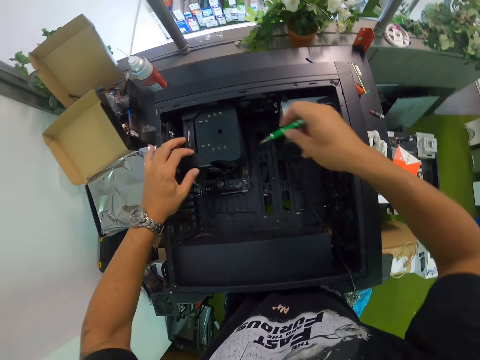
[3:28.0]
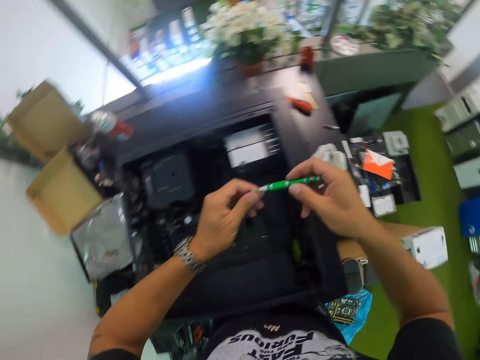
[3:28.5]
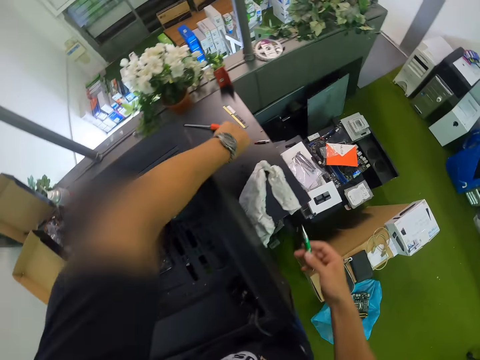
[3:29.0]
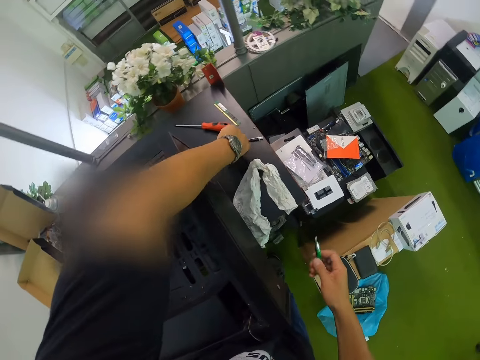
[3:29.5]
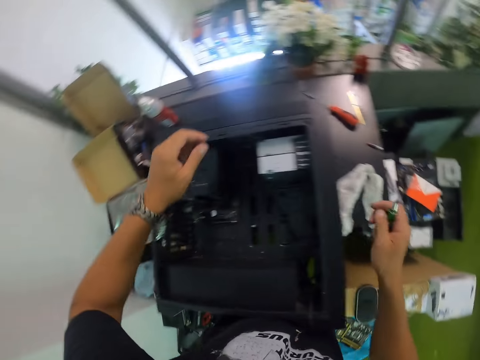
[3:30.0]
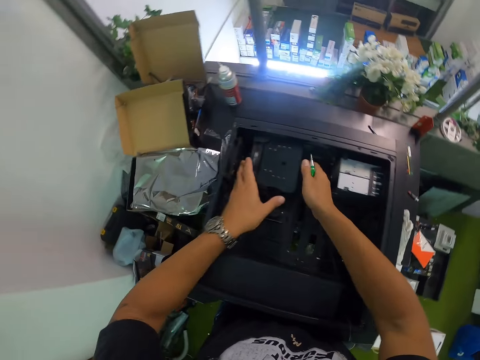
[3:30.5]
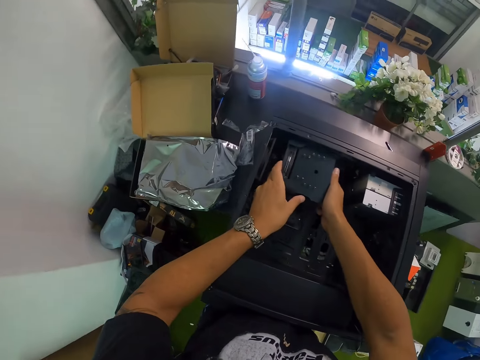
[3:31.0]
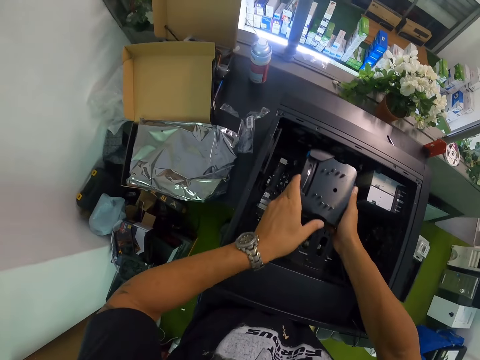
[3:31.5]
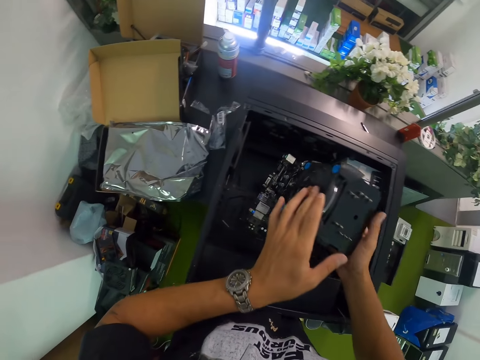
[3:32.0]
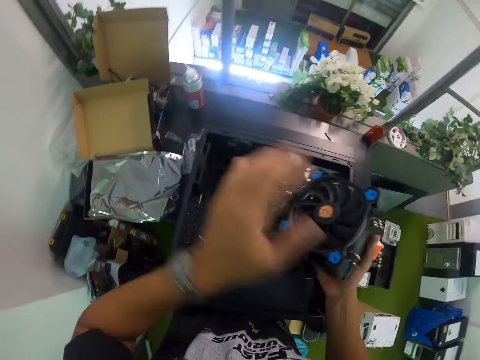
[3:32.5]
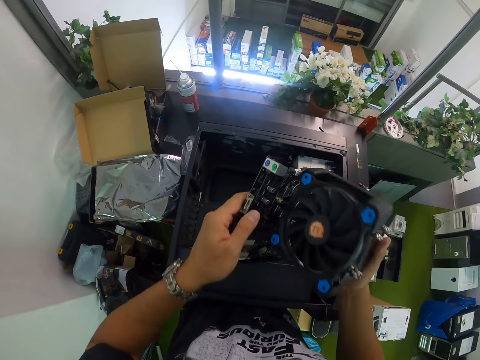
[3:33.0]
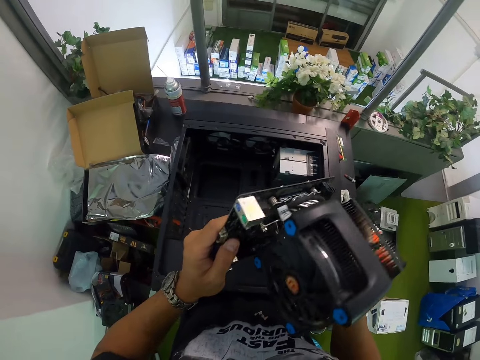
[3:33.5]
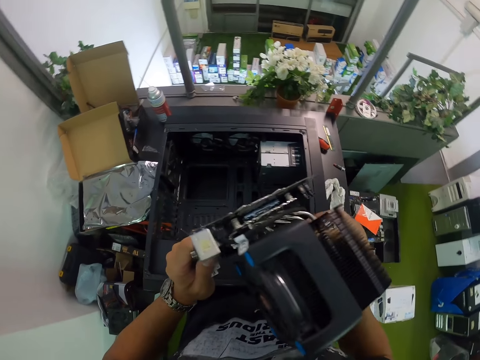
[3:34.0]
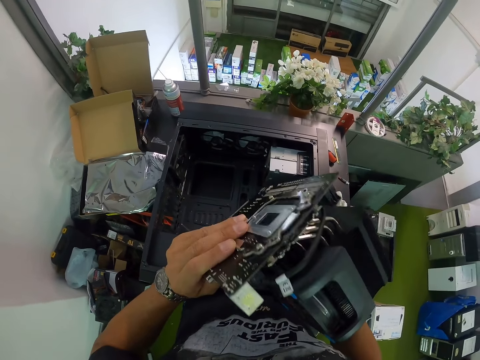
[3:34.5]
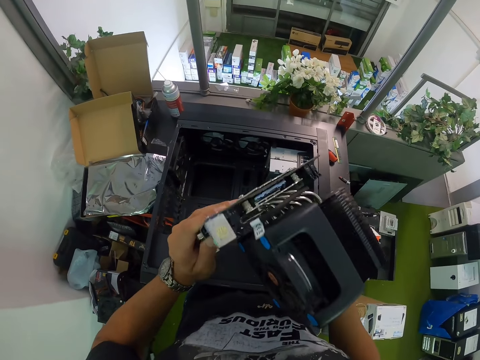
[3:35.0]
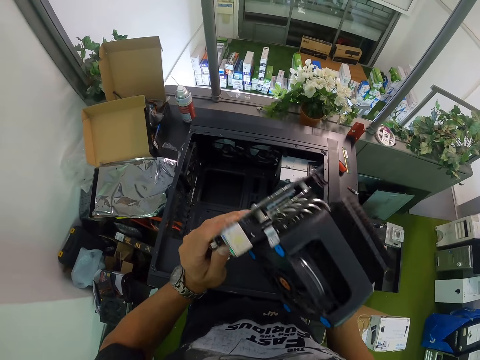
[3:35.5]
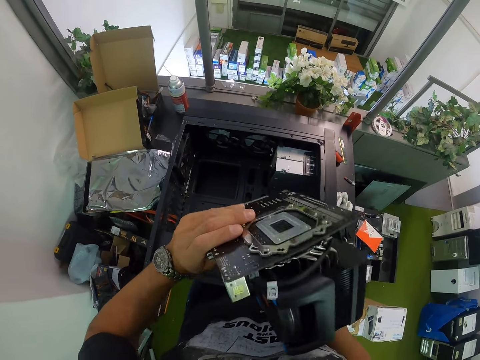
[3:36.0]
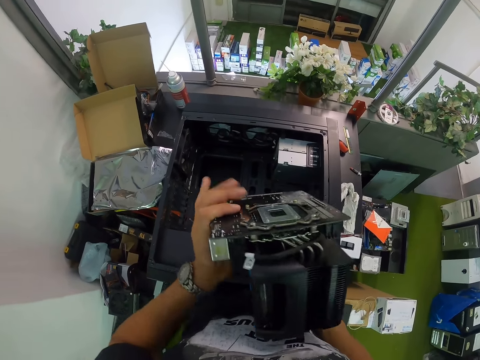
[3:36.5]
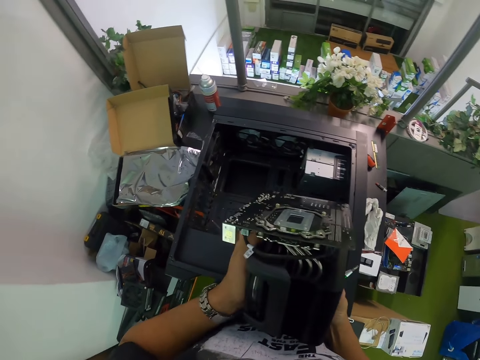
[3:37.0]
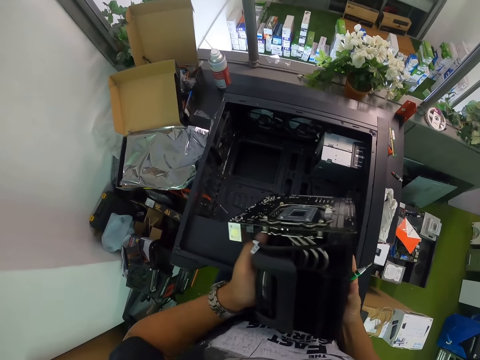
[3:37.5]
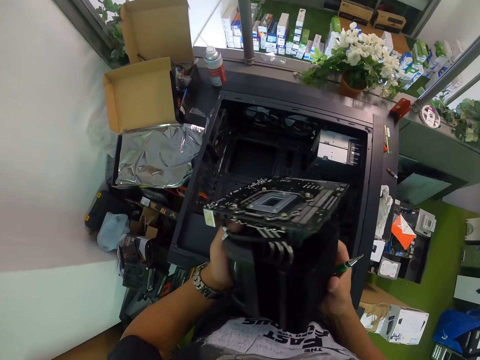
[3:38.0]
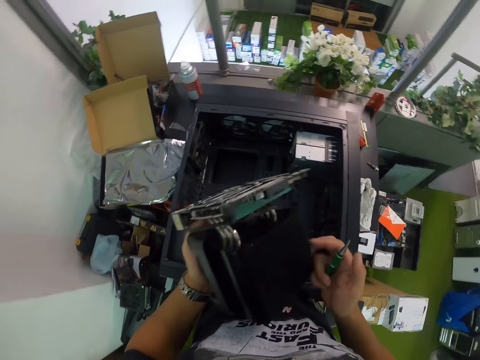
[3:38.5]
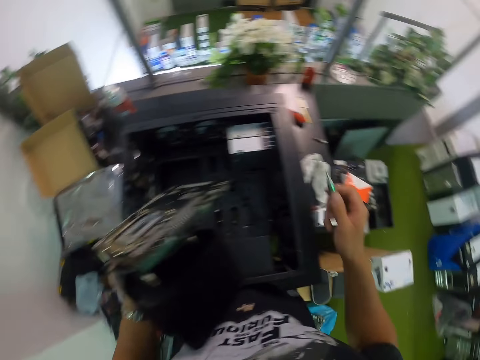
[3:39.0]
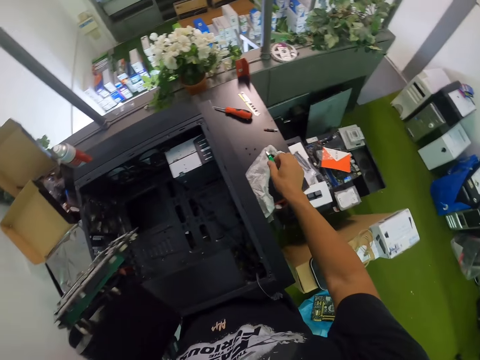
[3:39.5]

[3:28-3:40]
The camera wearer passes the screw on the screwdriver to his left hand. He picks a bolt with the left hand. He drops the screw on the table with his left hand. He places the bolt on top of the screwdriver. He removes the cooling fan attached to the motherboard from the CPU with both hands. He picks something with both hands. He turns something with both hands.

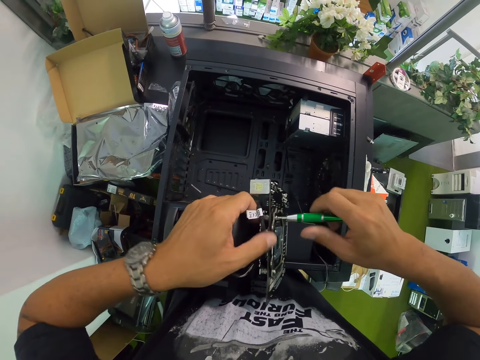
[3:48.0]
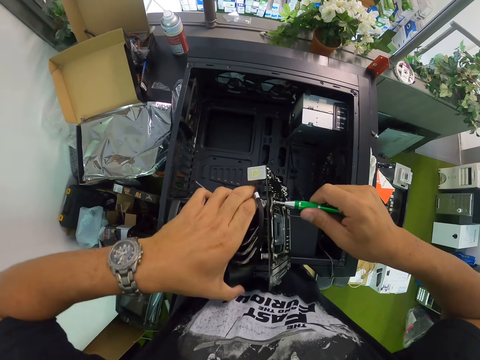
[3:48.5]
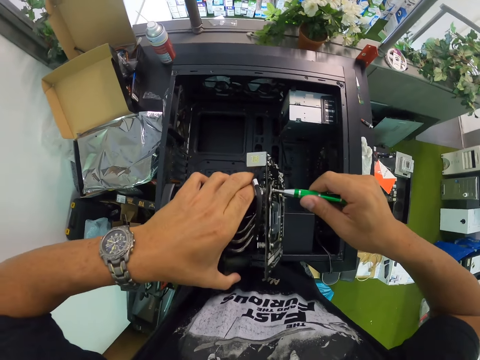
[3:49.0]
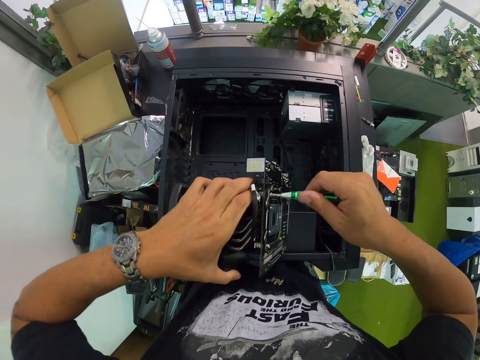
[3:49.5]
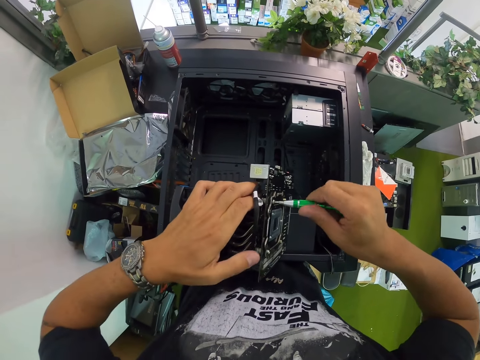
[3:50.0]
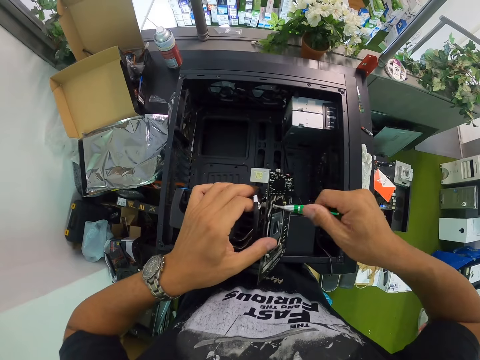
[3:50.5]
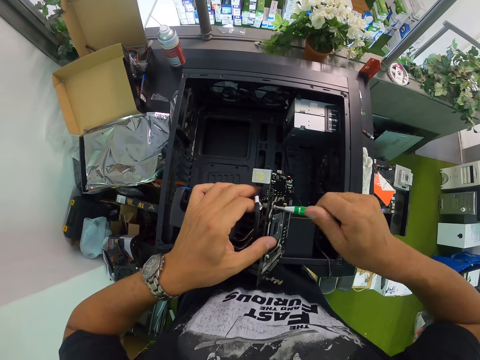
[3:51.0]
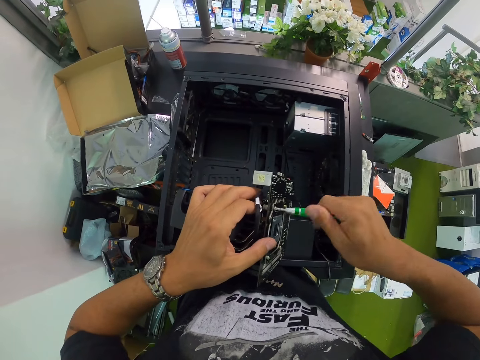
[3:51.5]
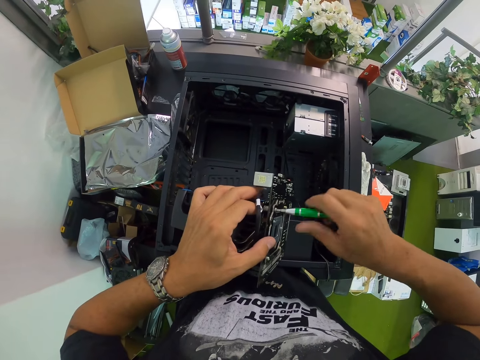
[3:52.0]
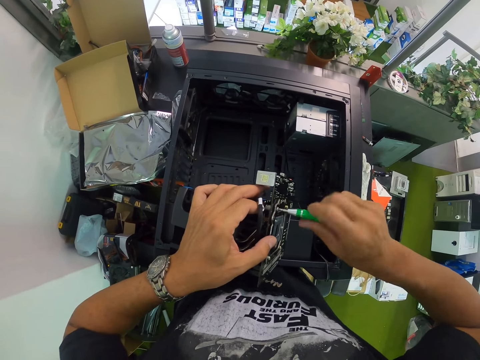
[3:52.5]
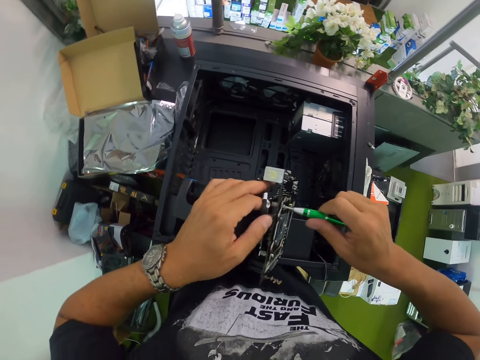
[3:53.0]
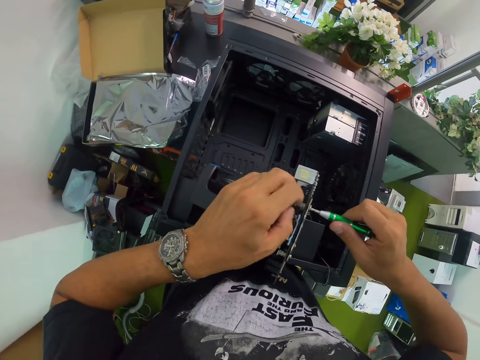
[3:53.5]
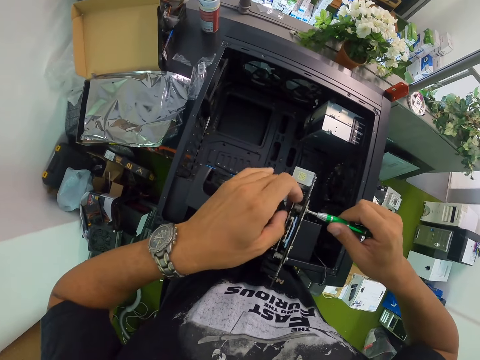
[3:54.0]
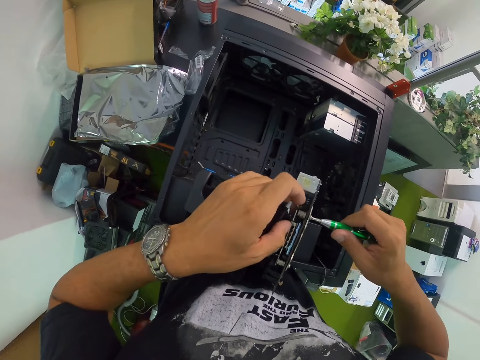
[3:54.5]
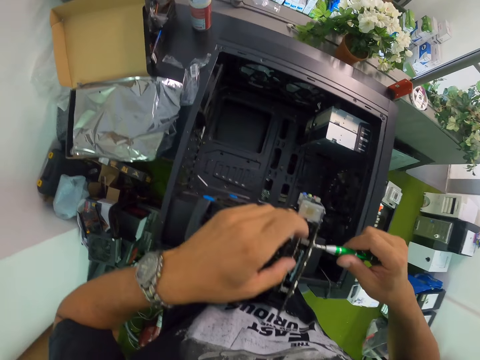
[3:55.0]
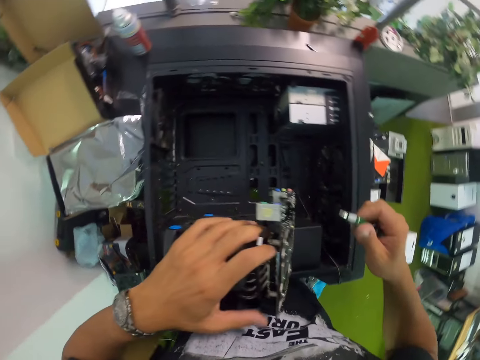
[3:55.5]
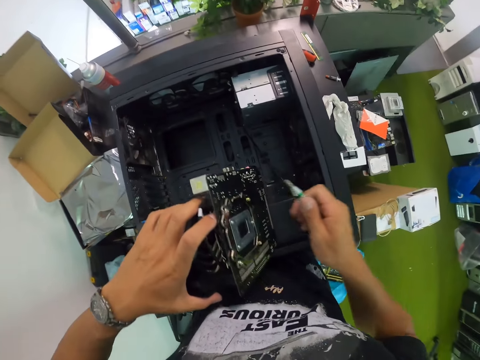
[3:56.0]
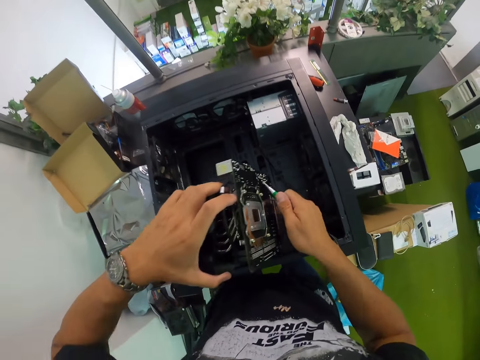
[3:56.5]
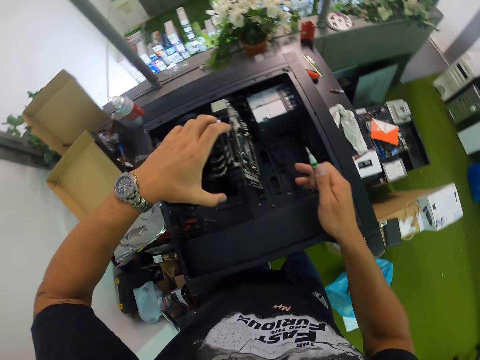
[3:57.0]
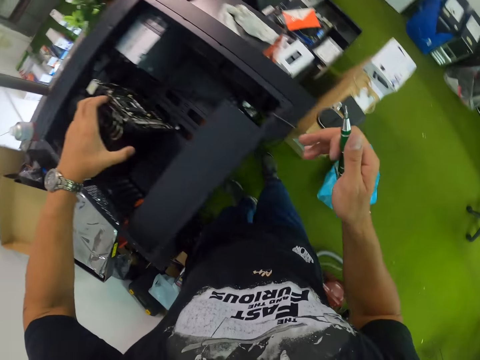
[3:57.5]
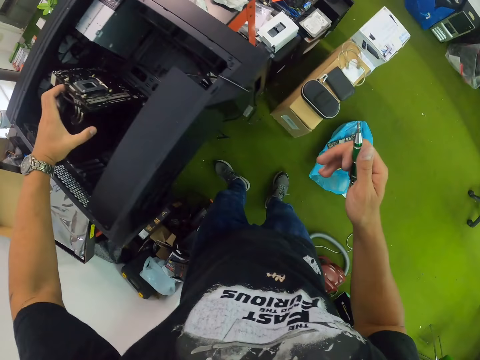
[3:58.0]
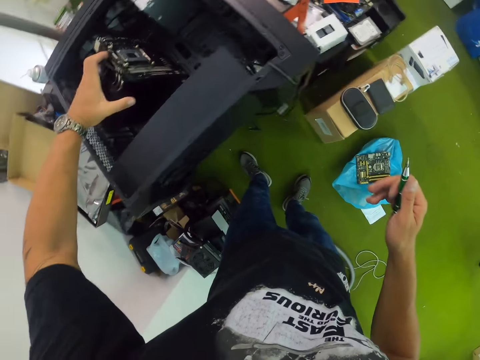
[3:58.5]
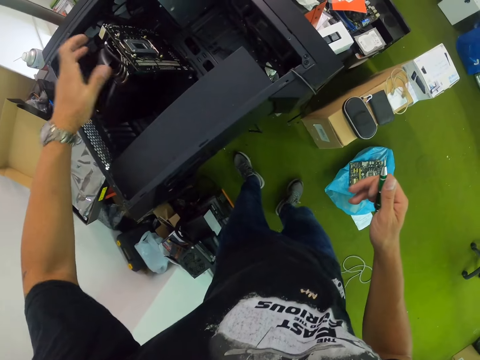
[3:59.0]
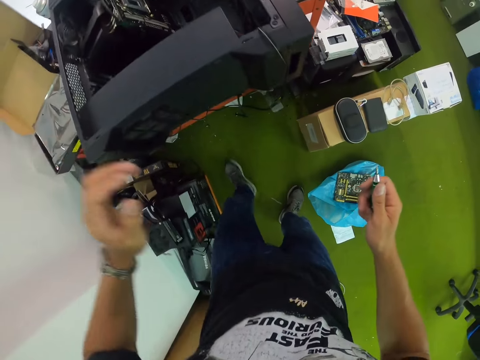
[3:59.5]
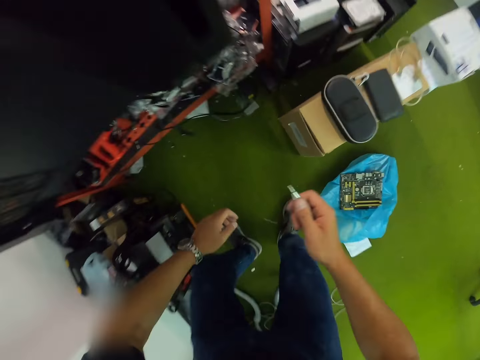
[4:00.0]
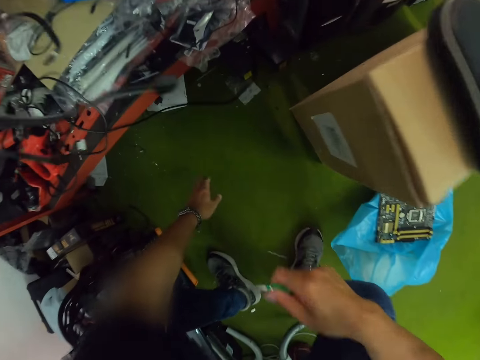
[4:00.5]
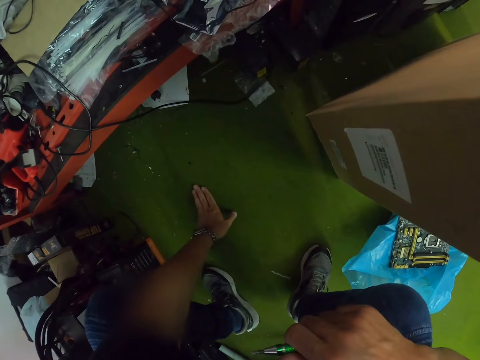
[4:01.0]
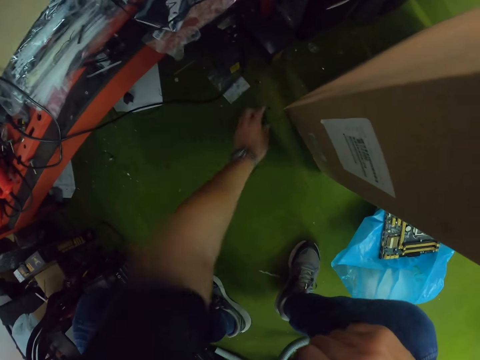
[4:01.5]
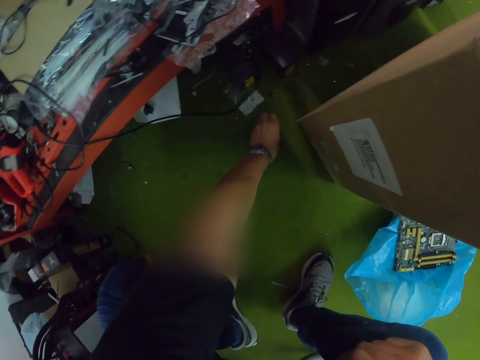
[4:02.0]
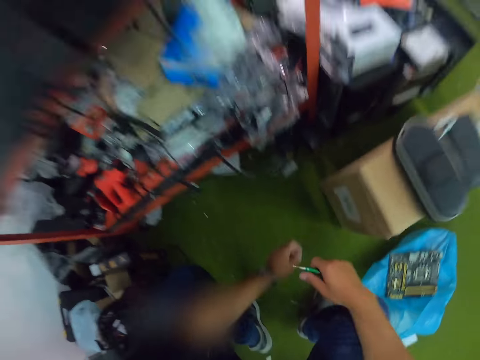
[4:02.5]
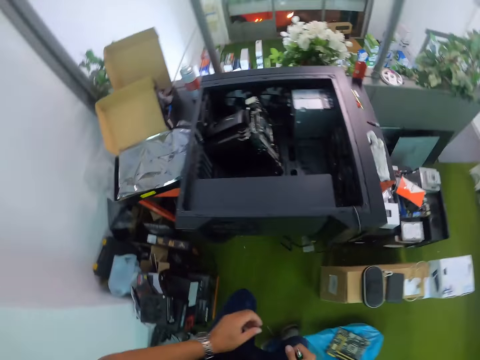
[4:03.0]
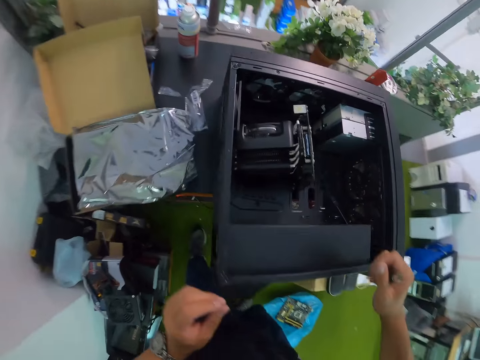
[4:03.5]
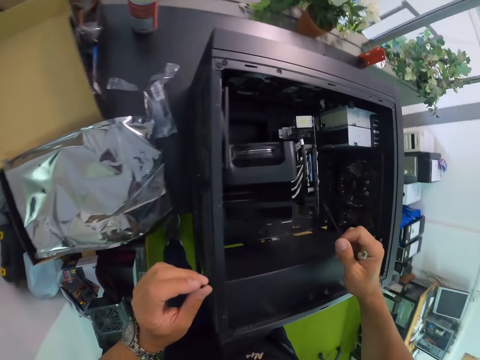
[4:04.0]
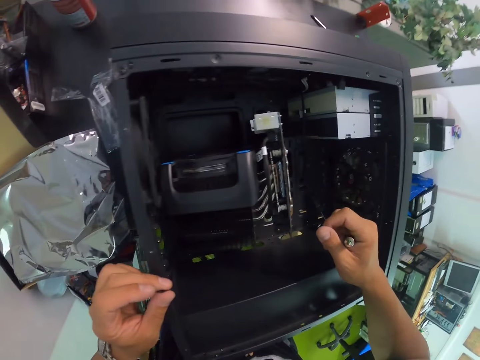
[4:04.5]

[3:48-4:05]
The camera wearer moves something with the left hand. He screws with the screwdriver. He does something with the left hand. He drops the cooling fan attached to the motherboard in the CPU with his left hand. He touches the floor with the left hand. He picks a screw from the ground with his left hand. He holds something with the left hand.
